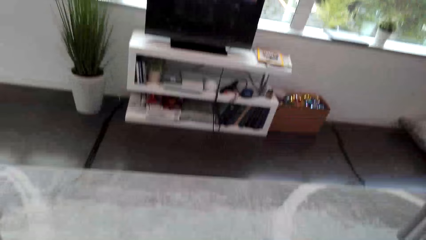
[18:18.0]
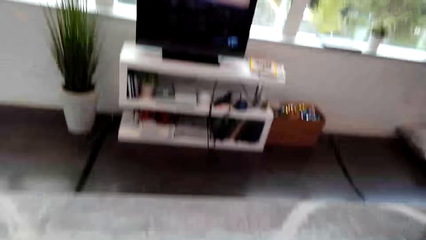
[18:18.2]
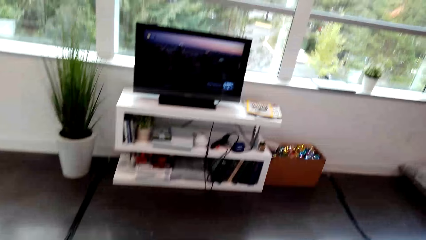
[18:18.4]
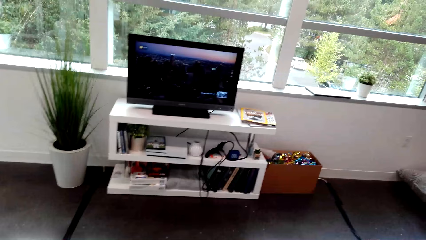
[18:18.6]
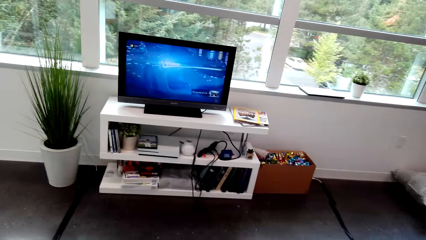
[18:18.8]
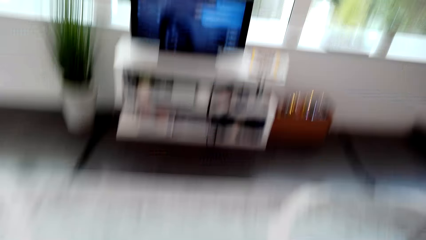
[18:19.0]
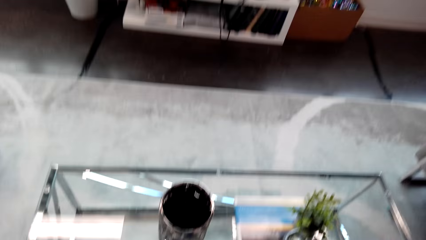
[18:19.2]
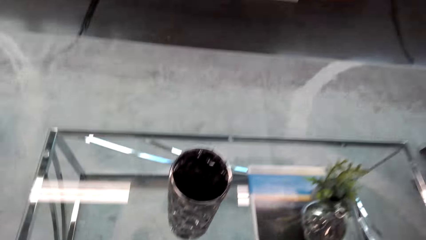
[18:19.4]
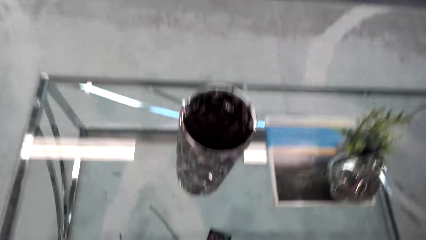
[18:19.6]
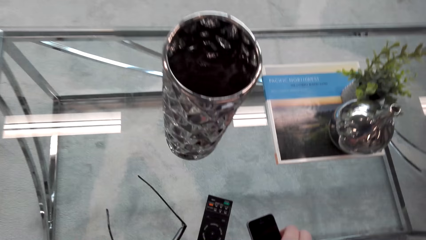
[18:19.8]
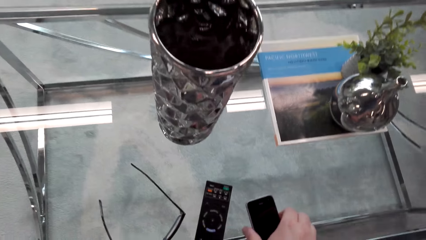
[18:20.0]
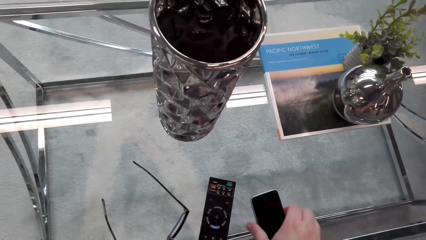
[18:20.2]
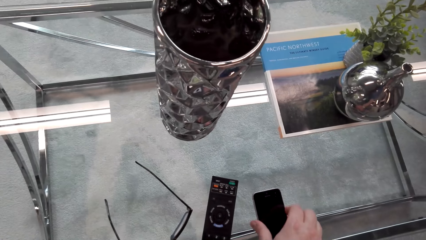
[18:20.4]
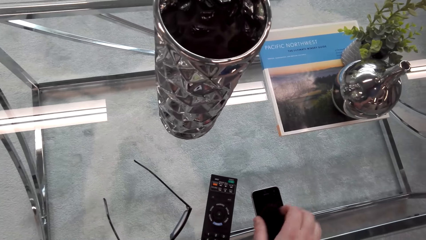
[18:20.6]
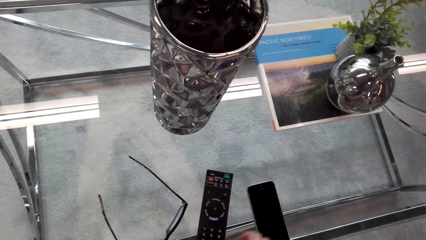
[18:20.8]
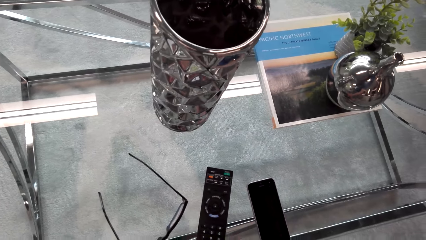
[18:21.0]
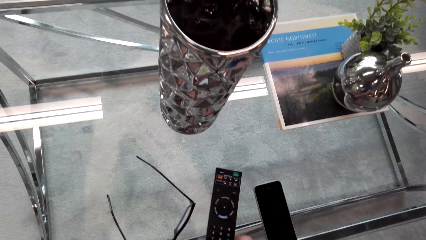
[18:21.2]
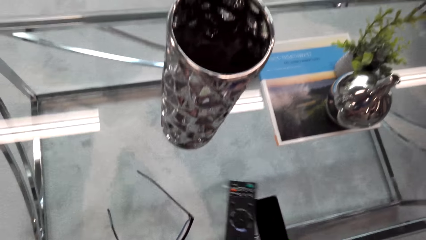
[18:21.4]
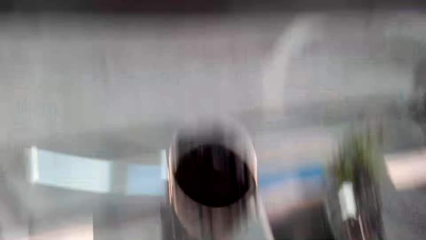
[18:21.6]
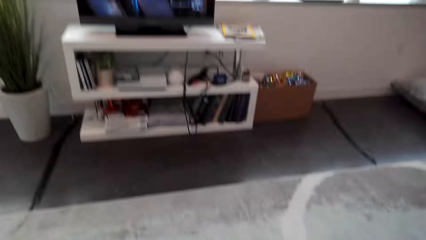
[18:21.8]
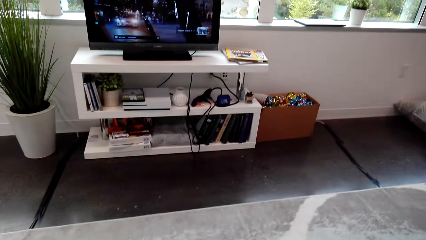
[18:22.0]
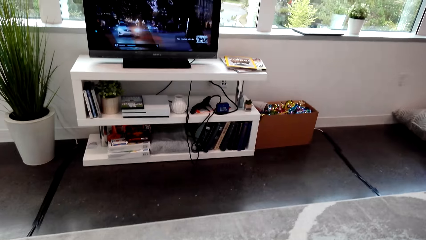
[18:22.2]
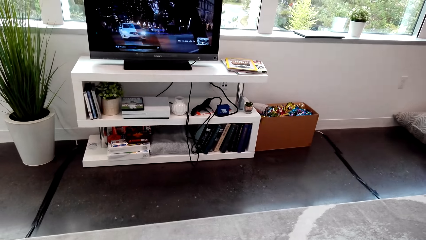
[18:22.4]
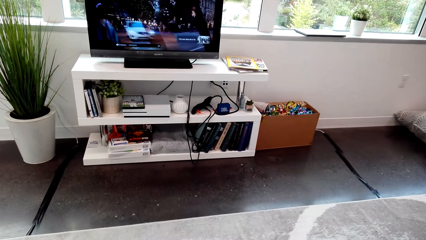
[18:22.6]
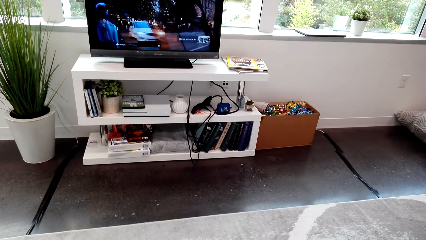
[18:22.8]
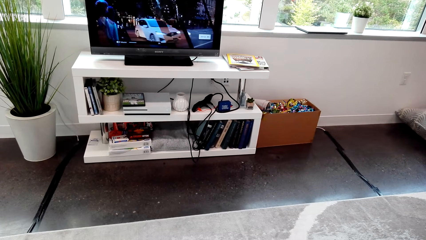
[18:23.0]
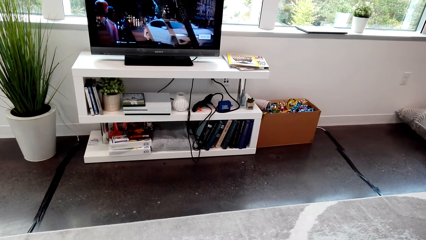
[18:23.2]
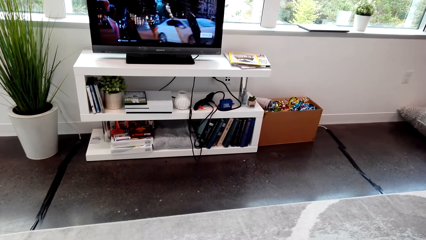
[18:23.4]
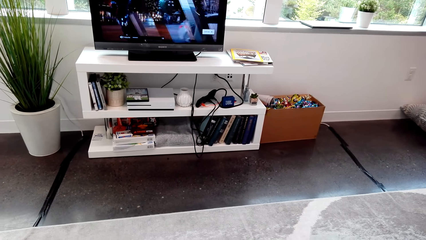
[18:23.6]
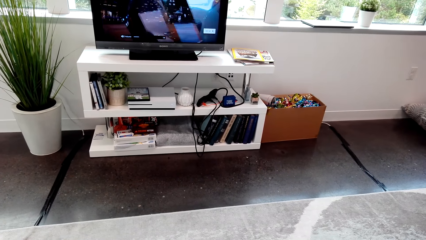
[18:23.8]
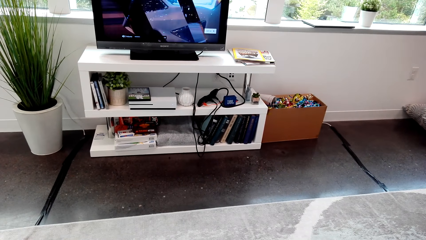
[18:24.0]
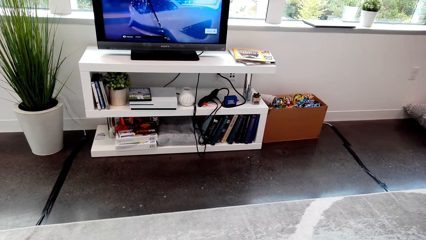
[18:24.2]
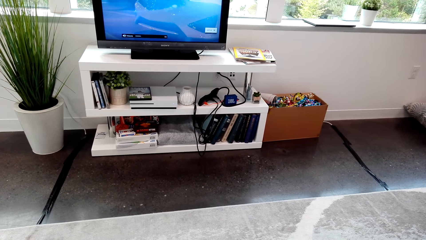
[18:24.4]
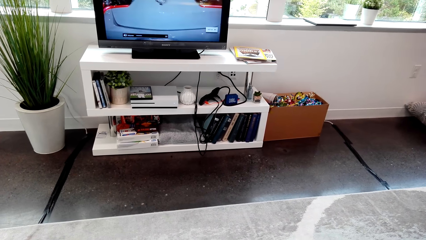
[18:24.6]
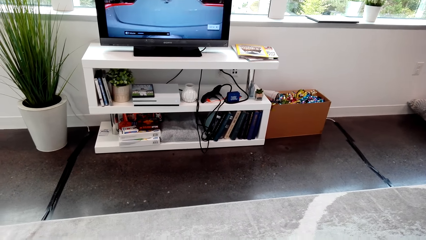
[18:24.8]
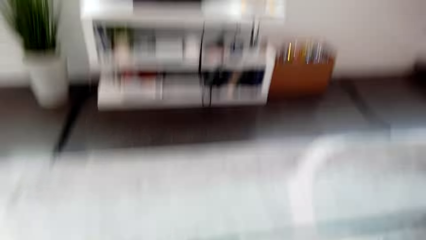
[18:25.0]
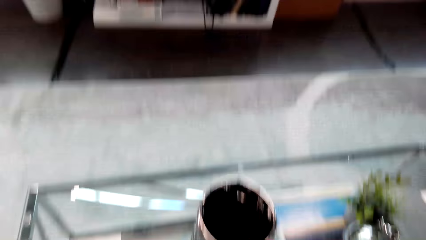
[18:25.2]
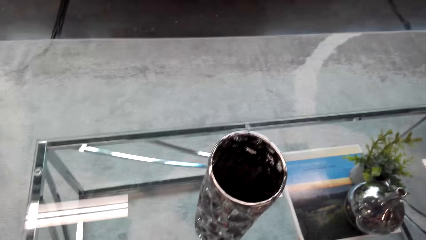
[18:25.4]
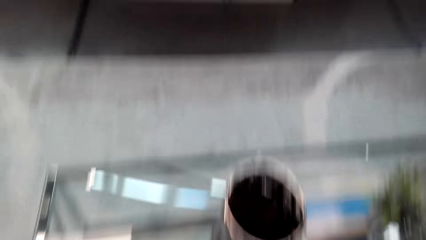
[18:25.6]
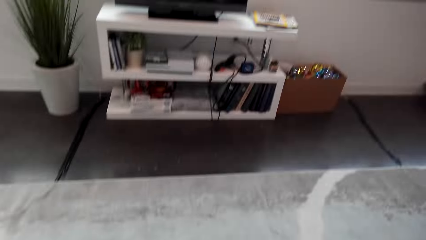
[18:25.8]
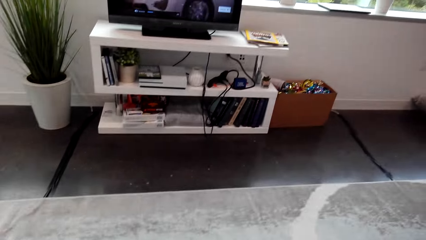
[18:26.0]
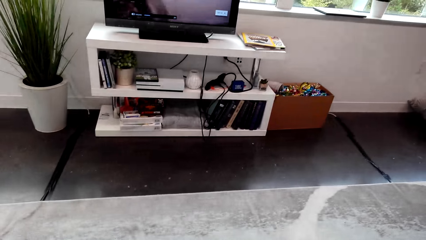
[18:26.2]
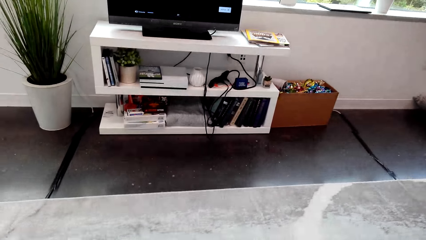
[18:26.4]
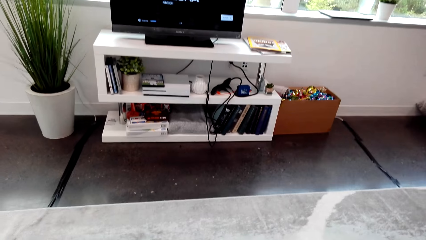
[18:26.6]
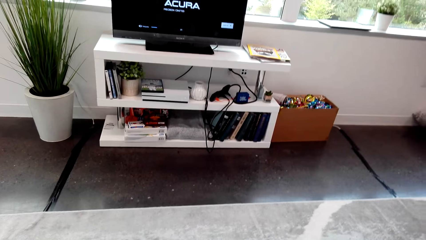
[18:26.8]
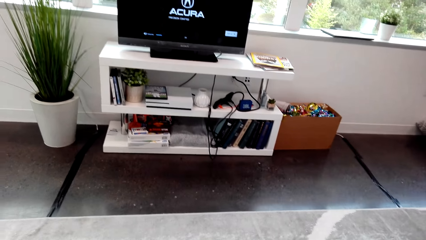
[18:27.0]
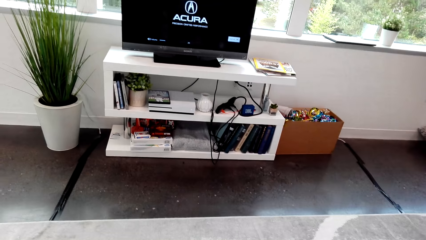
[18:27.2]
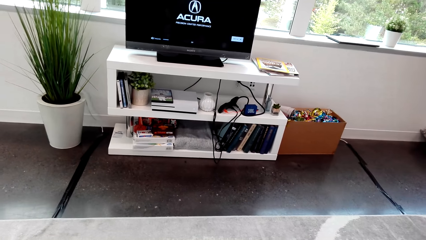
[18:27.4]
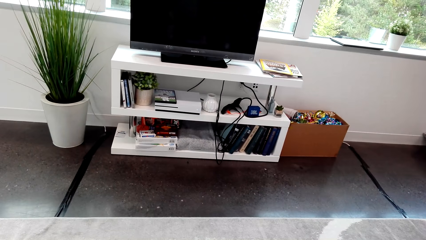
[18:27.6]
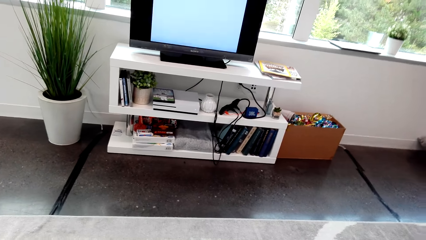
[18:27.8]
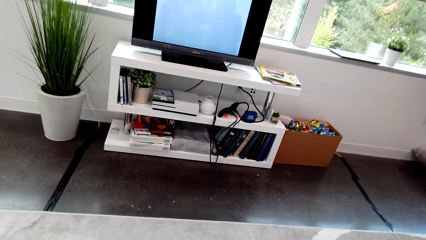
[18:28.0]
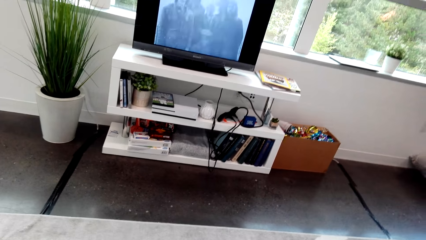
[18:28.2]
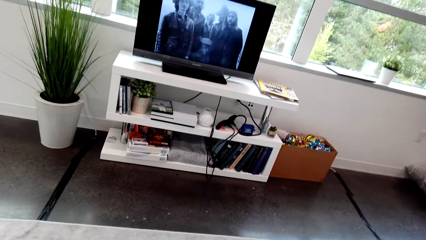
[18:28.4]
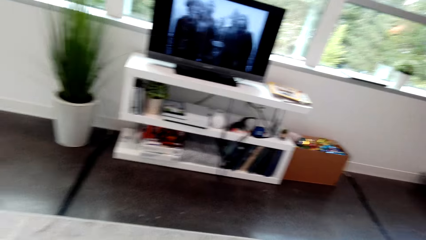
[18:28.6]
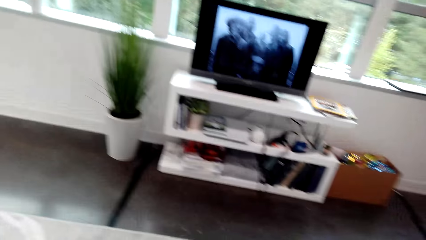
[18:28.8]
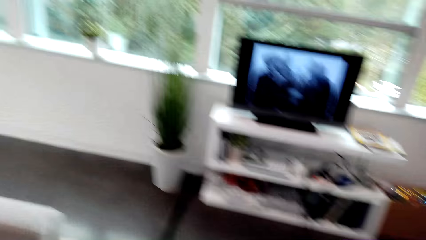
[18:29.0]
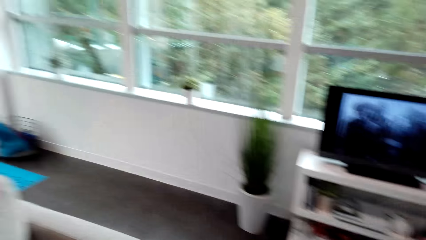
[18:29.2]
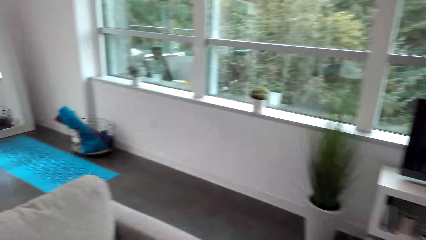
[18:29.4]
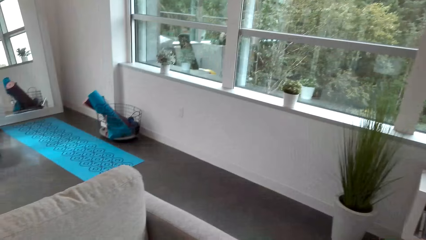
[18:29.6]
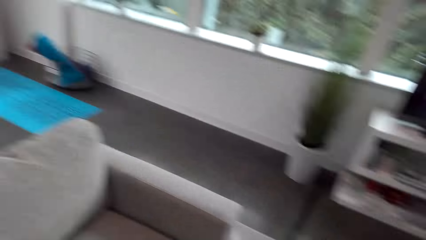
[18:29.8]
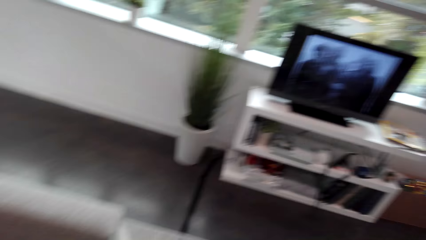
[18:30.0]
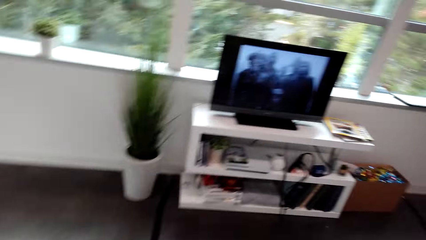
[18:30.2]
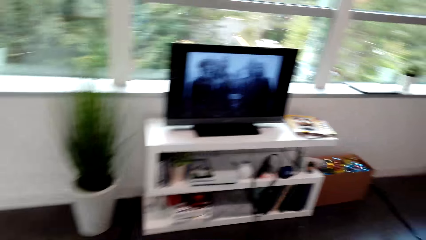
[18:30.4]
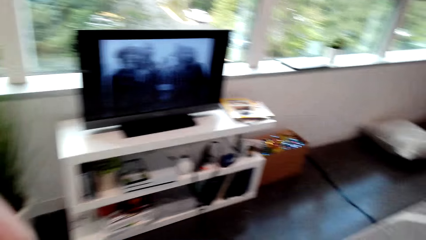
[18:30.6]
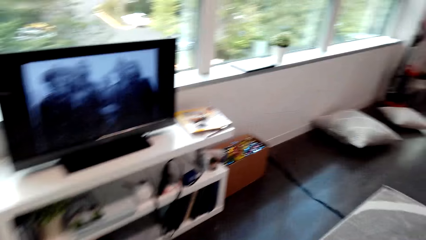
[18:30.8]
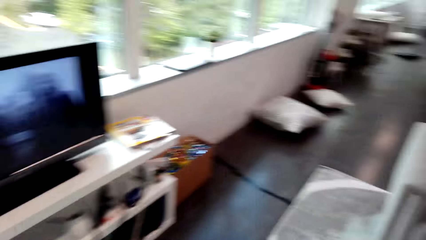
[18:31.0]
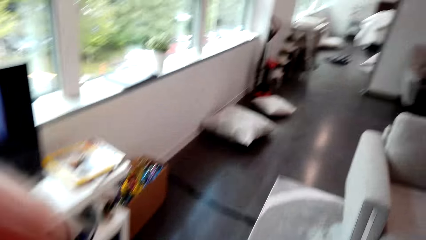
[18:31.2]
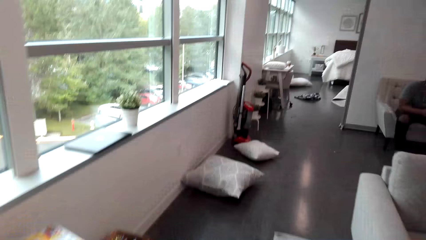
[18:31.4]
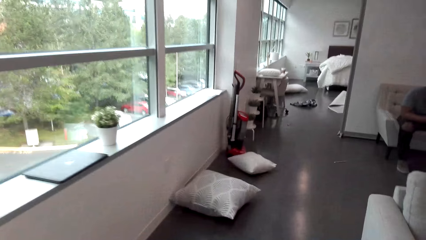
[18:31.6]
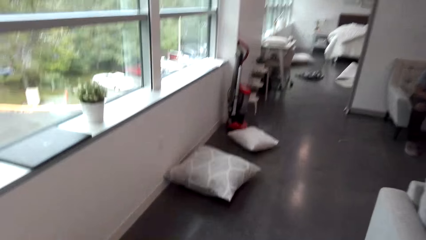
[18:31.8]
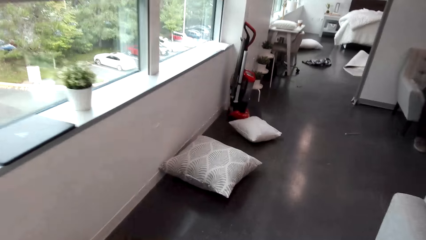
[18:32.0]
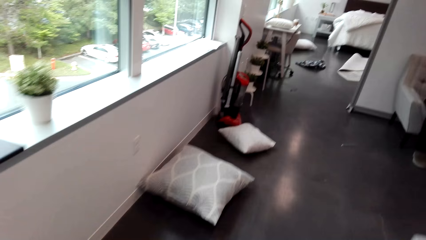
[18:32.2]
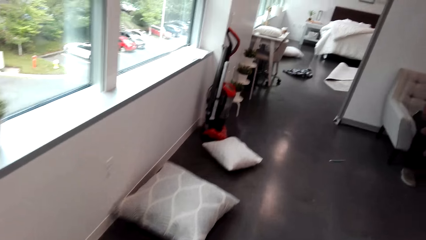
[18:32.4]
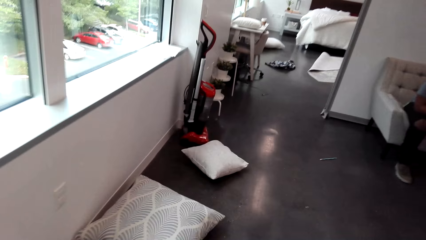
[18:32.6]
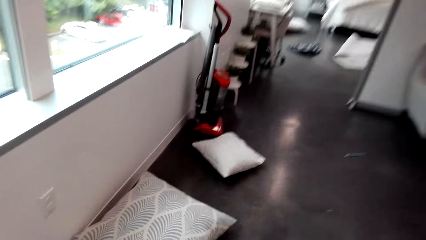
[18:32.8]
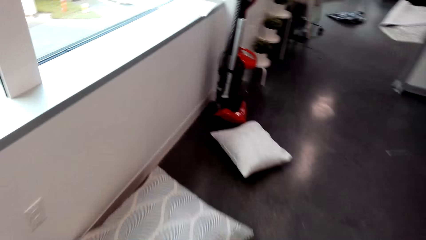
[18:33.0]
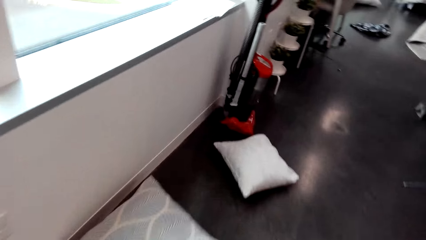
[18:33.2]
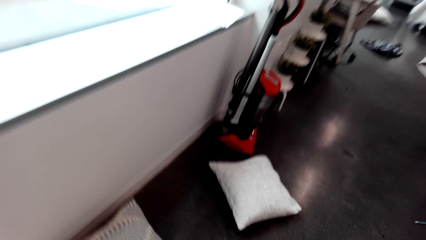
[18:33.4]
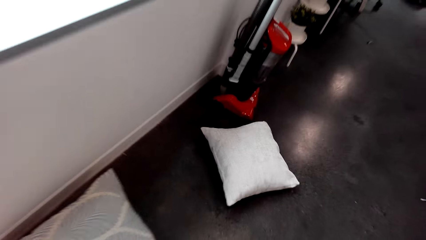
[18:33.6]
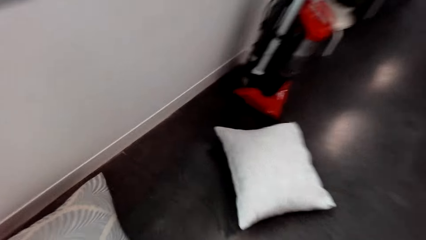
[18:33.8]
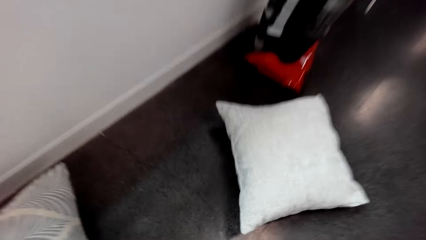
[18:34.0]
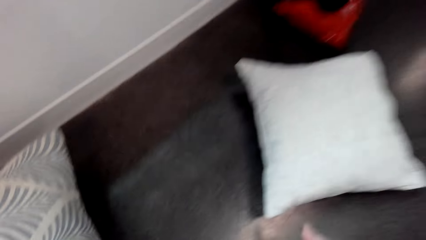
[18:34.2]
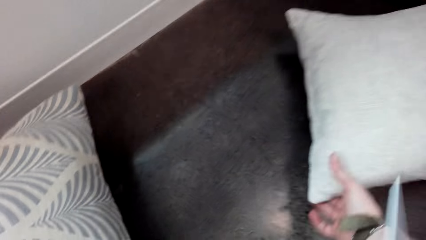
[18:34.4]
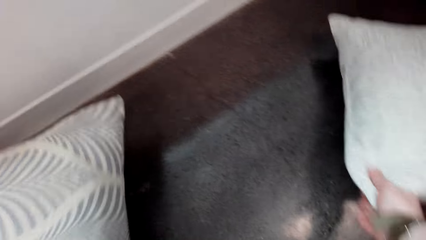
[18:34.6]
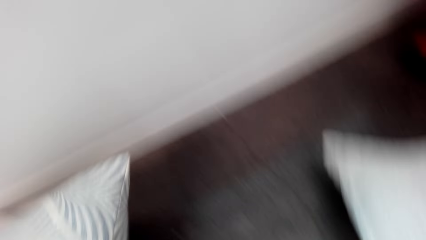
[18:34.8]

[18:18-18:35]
The camera wearer stares at the table. They drop the phone on the table. They take a remote control. They operate the TV with the remote control. They stare at the computer. They stare at the table. They operate the computer. They drop the remote control on the table. They walk in the room. They collect pillows on the room floor.
